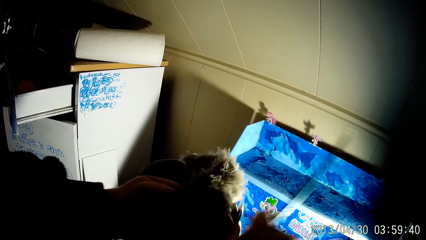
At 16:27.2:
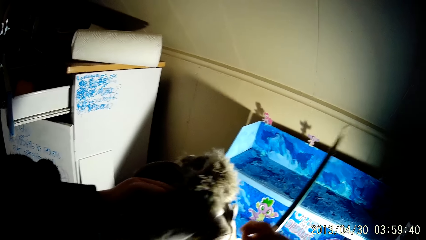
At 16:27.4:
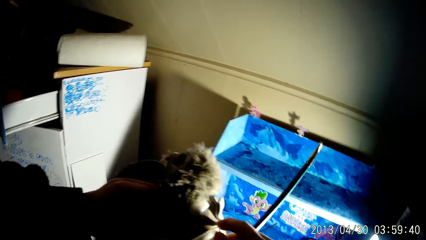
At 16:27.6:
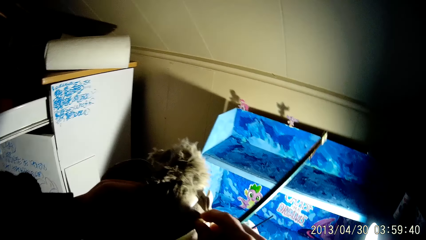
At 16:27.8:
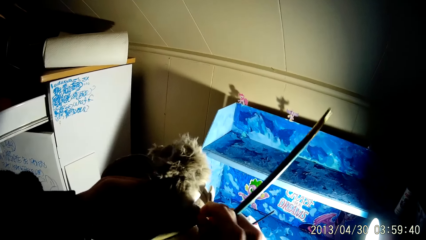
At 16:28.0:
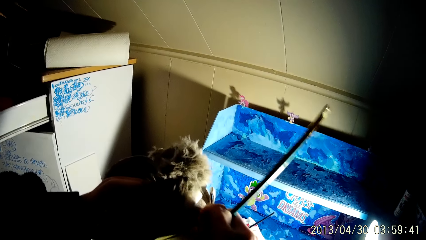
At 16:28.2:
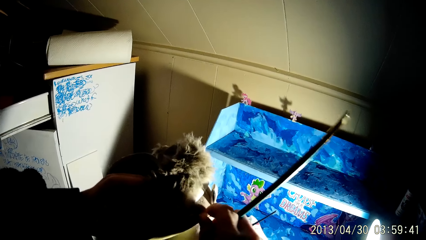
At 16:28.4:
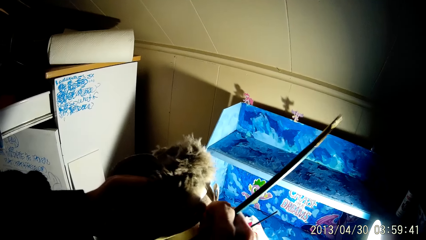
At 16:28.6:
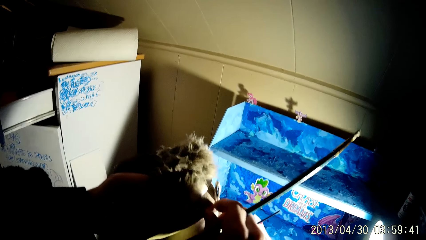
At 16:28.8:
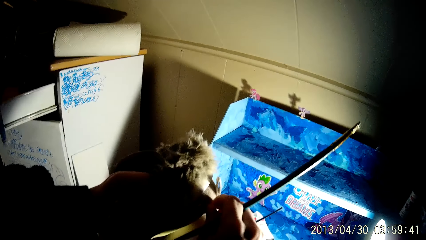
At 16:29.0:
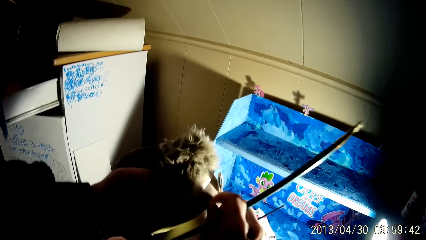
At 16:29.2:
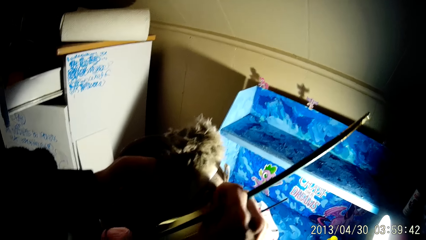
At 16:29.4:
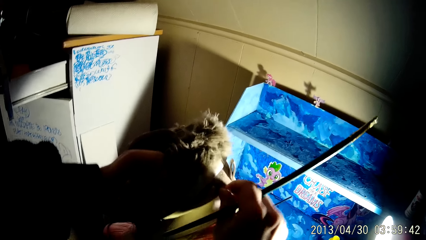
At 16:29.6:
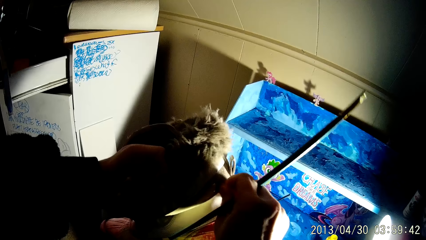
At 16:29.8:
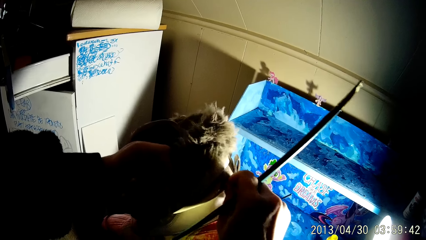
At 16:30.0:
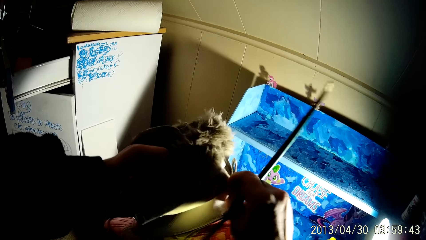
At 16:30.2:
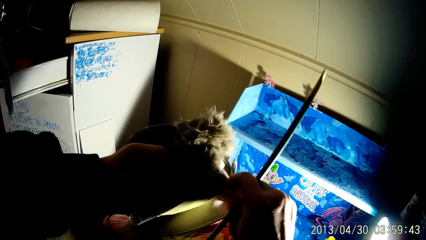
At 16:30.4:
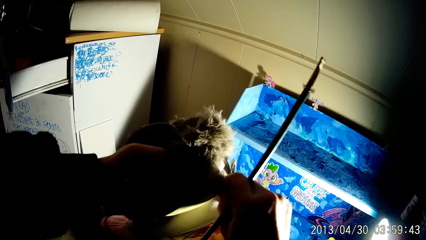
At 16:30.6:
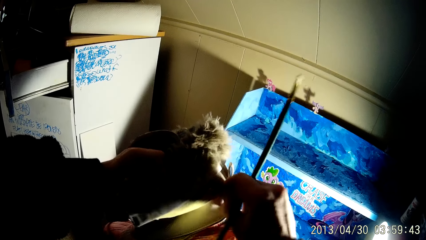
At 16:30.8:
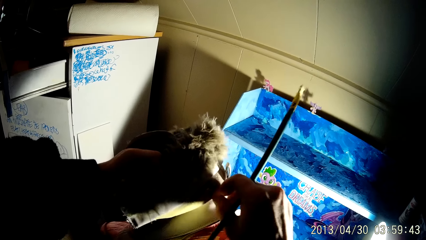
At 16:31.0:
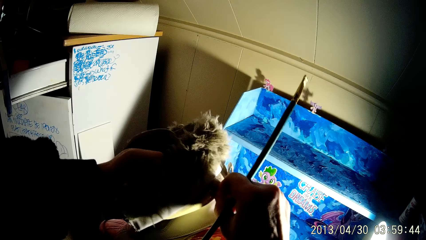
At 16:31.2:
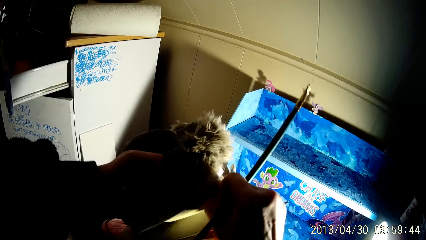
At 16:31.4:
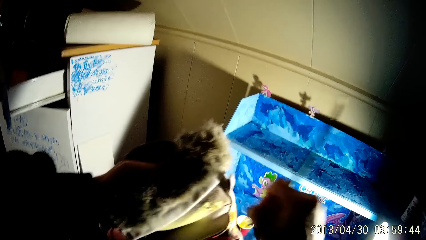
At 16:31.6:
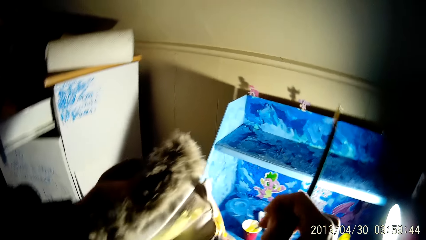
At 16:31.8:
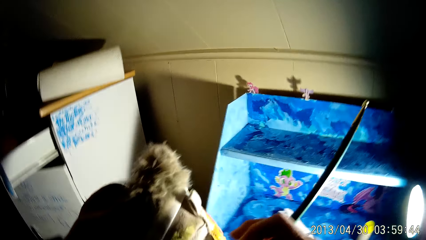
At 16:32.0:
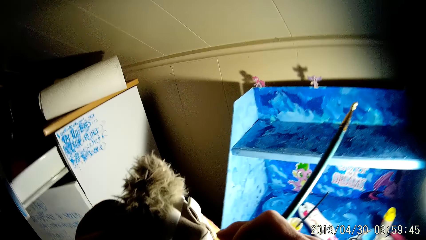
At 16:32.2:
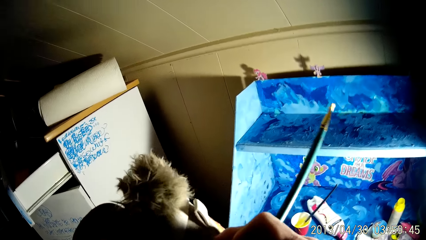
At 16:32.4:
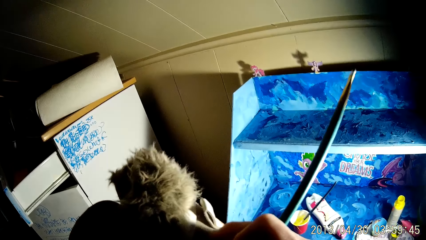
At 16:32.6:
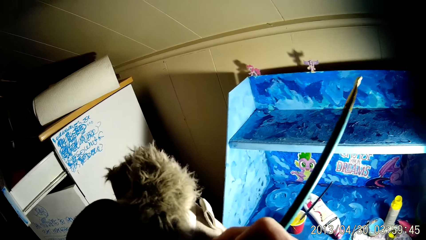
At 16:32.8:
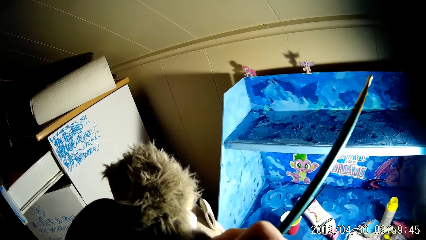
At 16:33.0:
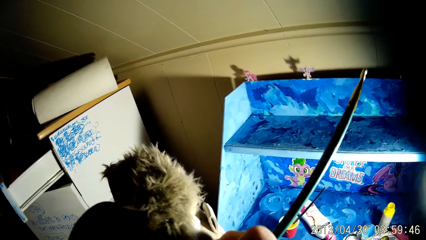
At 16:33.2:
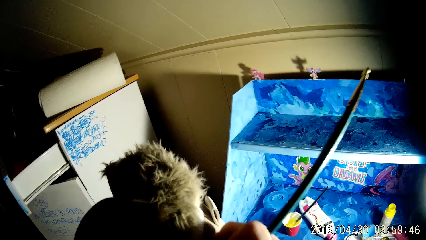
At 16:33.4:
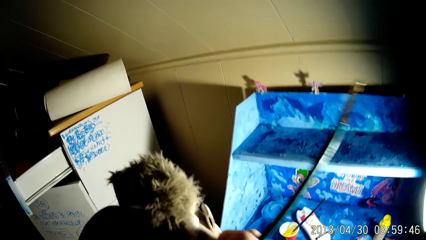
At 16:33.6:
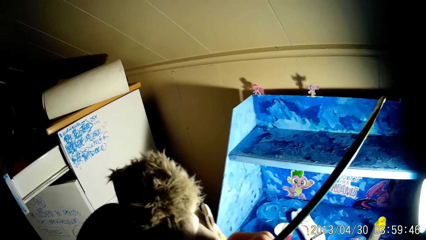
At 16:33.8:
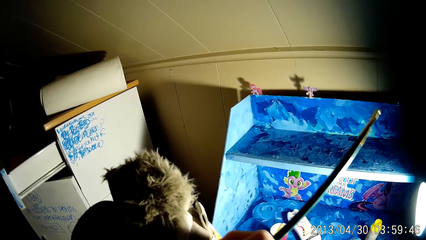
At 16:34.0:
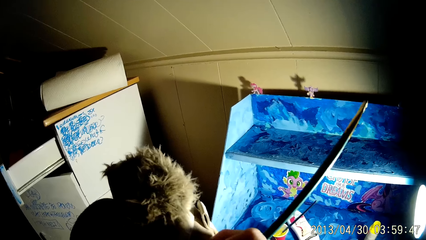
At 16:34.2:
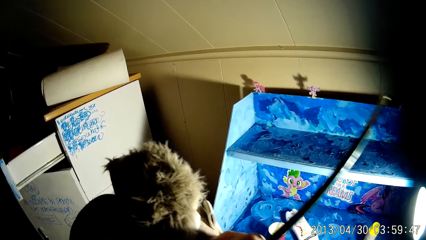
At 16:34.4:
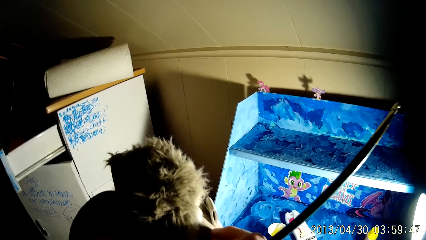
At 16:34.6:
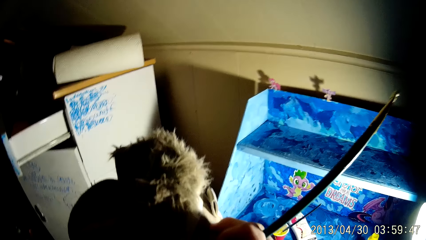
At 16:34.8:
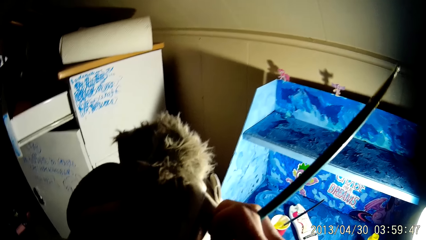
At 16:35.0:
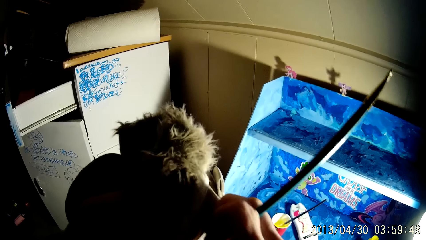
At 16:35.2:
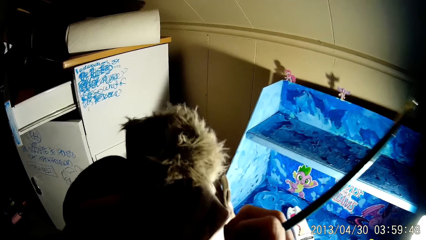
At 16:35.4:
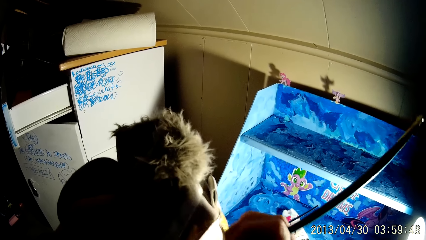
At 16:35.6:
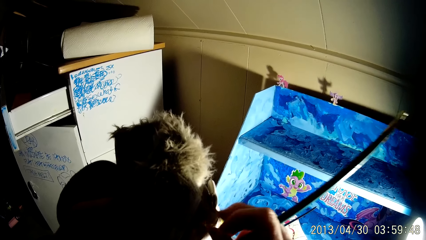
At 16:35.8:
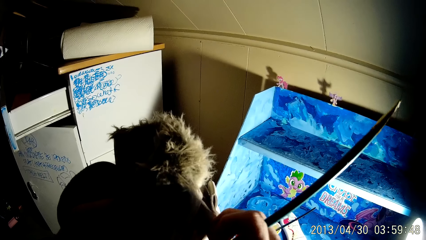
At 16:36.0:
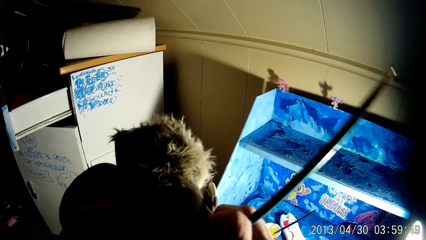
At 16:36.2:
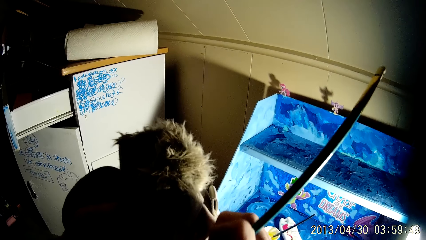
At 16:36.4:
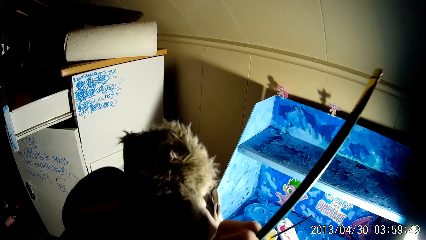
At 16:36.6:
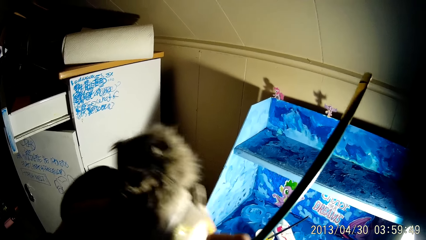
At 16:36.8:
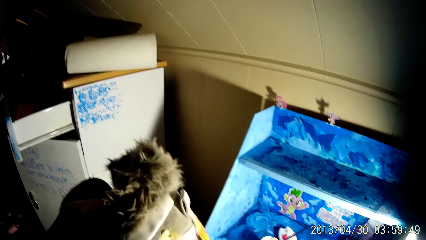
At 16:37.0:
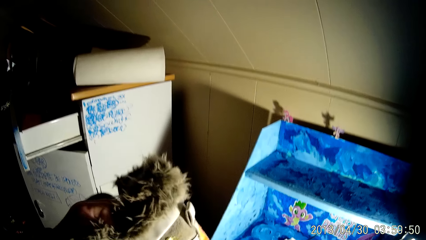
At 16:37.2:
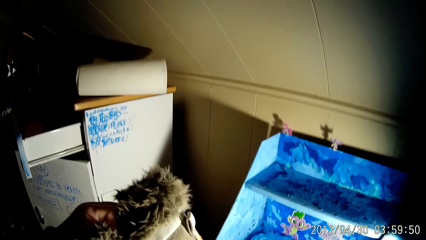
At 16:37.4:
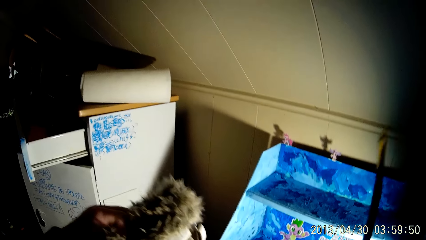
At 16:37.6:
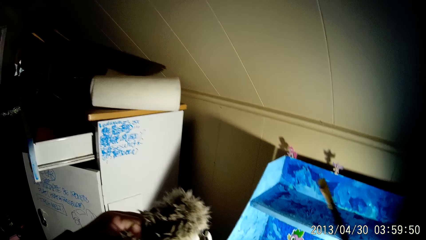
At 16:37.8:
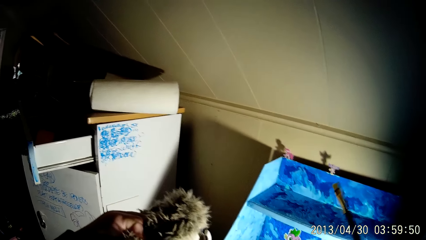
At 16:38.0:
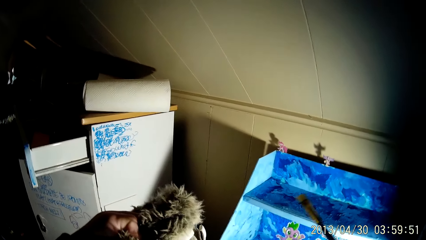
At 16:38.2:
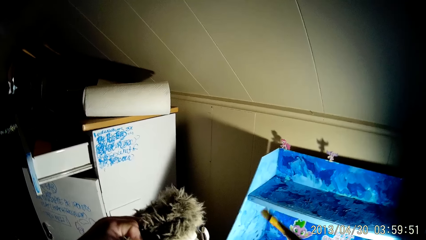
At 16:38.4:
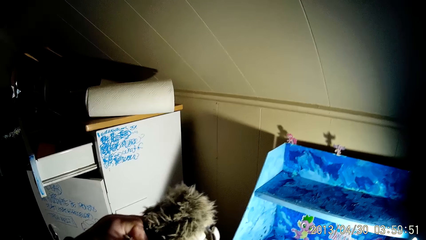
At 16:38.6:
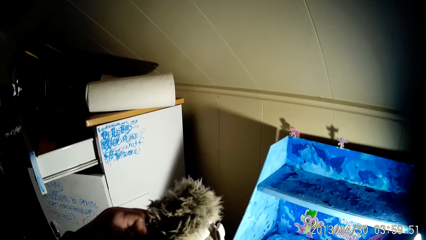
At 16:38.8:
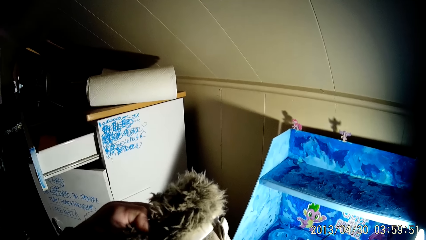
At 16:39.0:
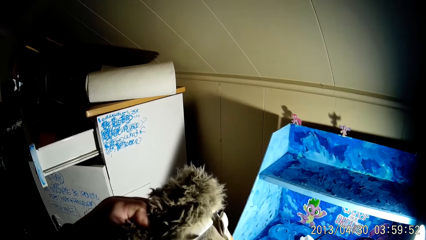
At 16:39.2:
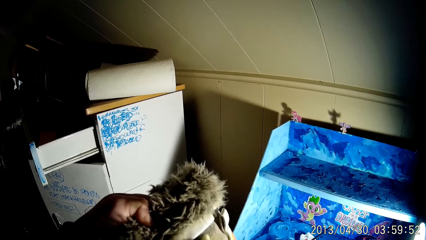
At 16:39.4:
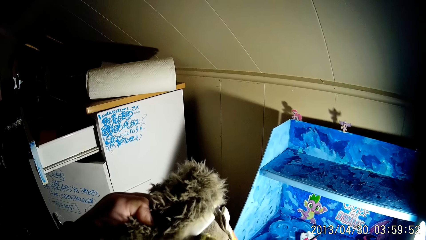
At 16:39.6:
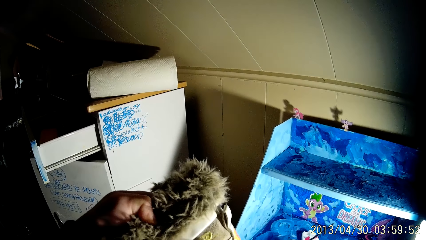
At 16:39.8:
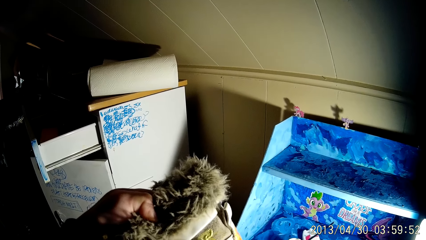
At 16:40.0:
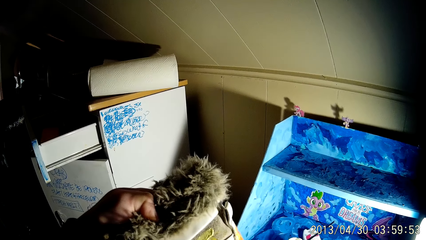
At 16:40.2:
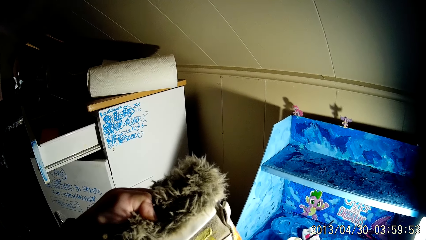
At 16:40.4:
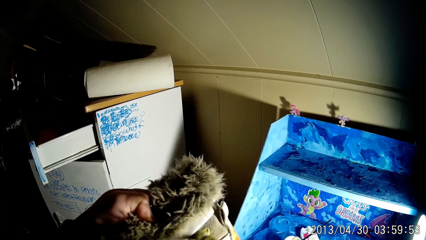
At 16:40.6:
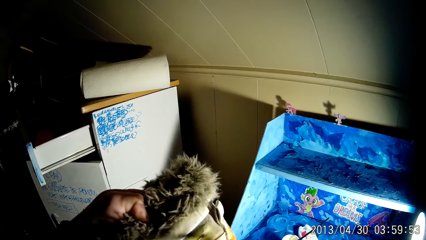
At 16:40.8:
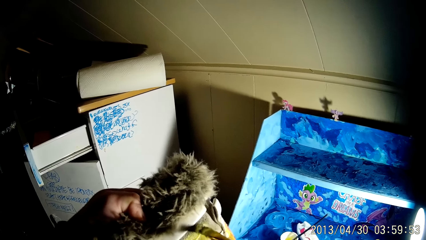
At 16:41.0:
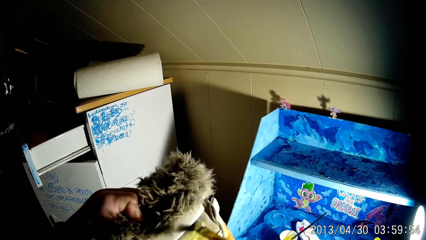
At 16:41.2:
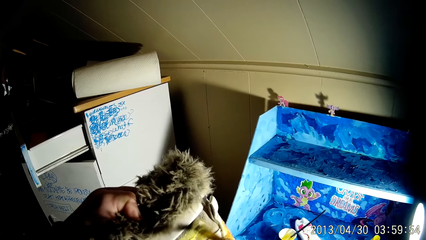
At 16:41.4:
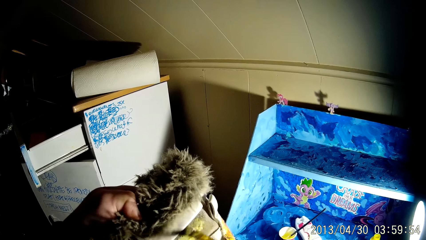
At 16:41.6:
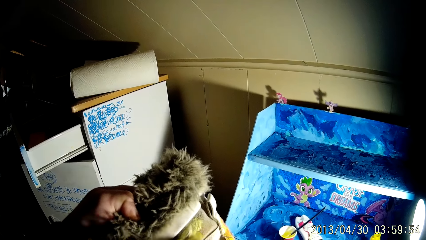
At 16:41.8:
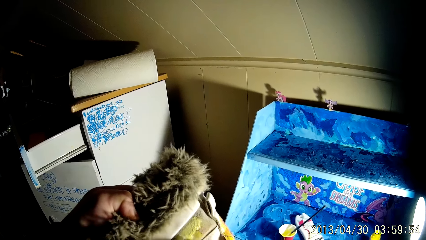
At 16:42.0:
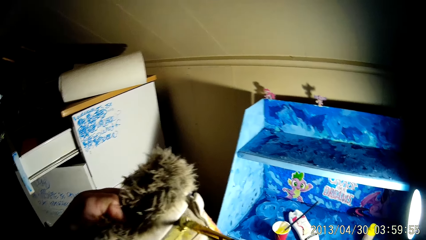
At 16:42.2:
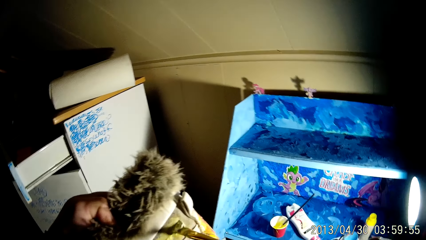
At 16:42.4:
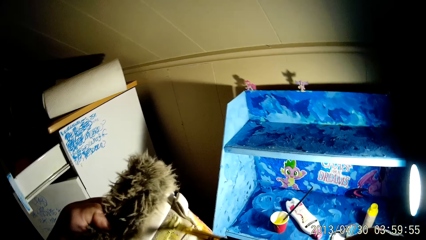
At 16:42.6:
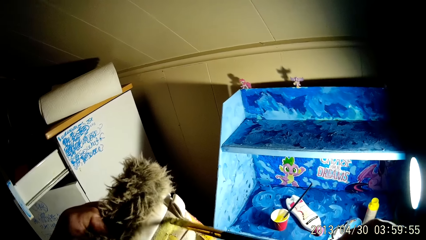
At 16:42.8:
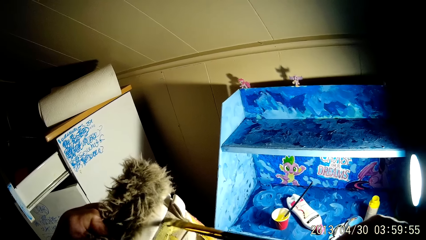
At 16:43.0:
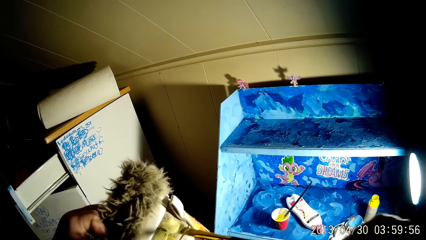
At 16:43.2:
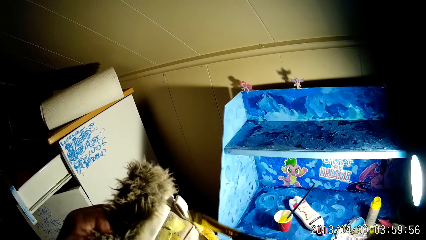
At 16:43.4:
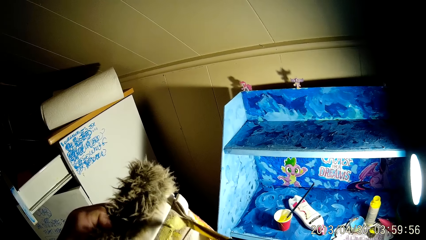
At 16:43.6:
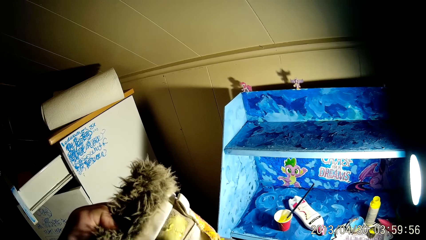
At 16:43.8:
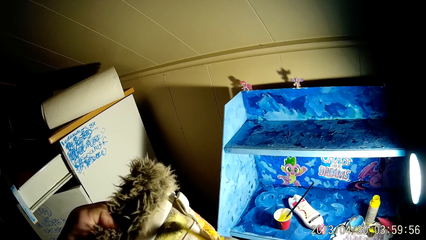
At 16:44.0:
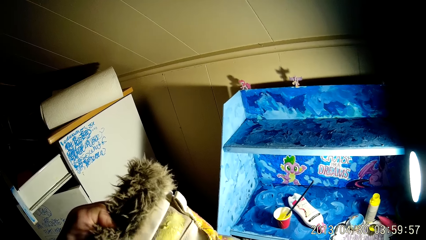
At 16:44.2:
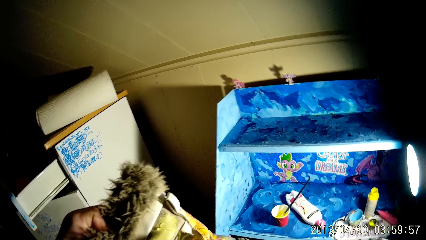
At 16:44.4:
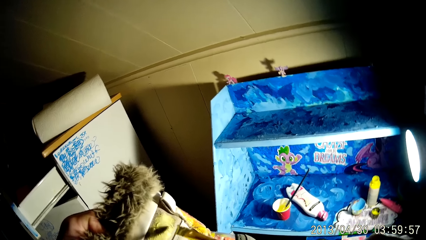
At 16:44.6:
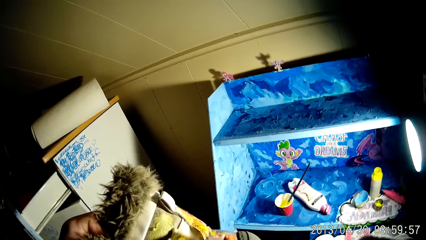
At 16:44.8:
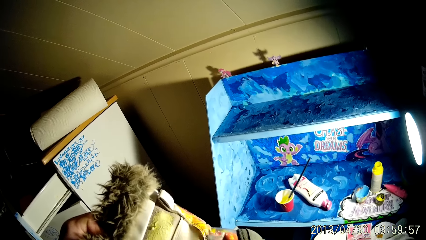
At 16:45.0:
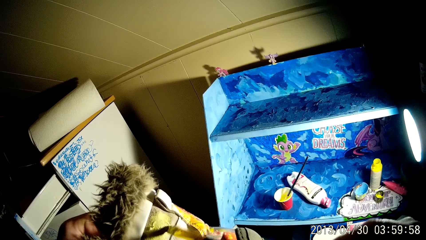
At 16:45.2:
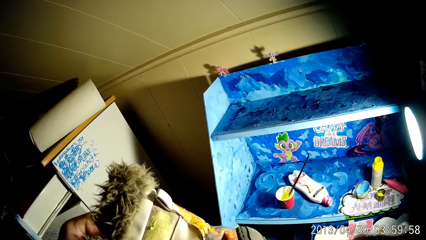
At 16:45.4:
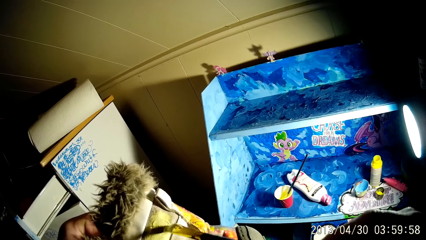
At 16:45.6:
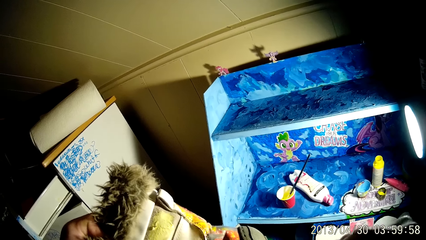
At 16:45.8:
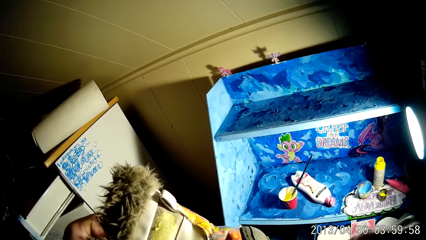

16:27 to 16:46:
The camera wearer removes dirt from the boot with his right hand. He holds the boot with his left hand. He paints the boot with the paintbrush in his right hand.
